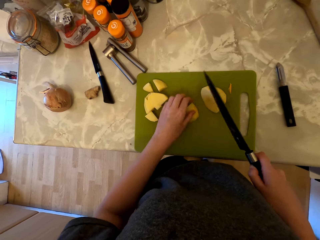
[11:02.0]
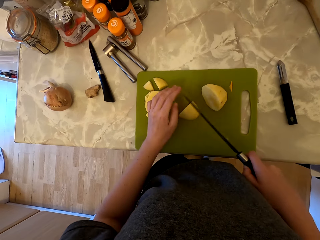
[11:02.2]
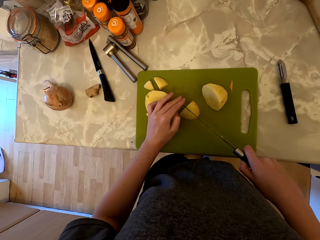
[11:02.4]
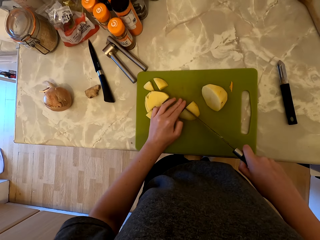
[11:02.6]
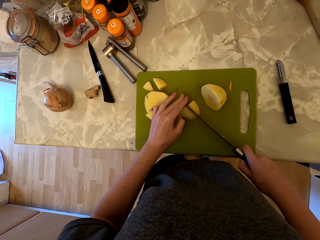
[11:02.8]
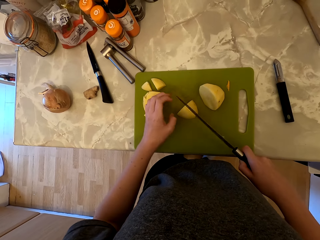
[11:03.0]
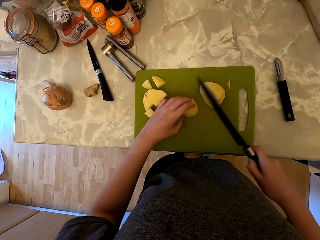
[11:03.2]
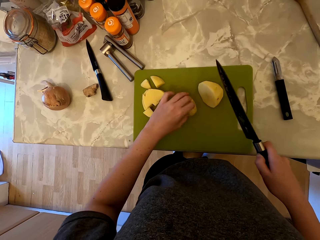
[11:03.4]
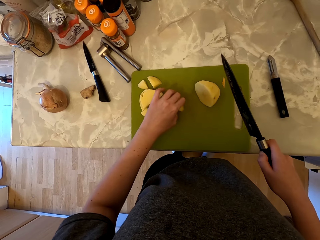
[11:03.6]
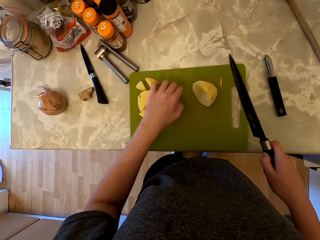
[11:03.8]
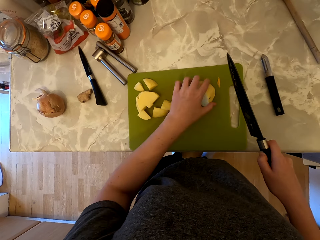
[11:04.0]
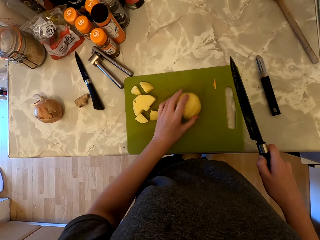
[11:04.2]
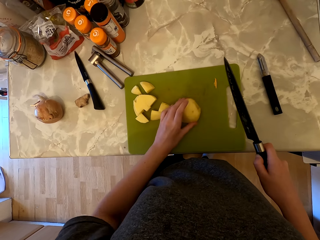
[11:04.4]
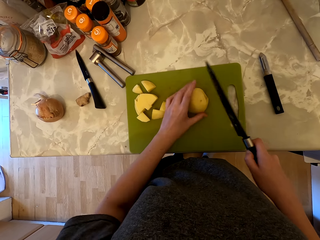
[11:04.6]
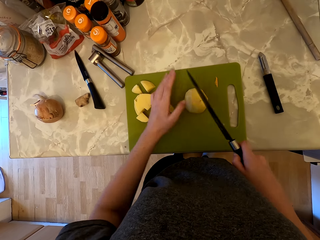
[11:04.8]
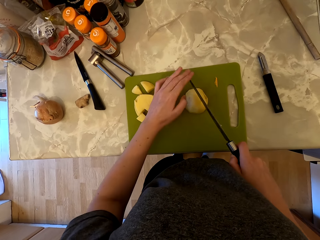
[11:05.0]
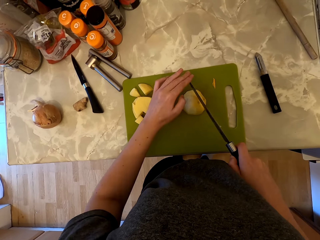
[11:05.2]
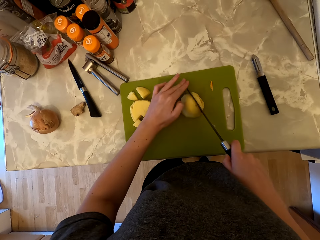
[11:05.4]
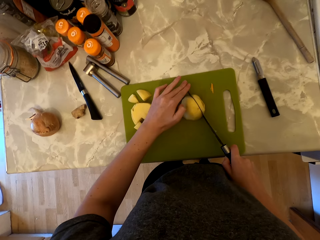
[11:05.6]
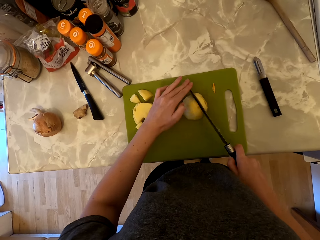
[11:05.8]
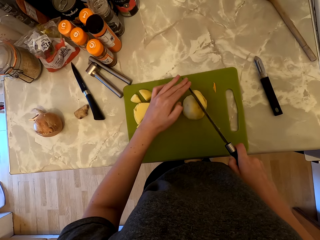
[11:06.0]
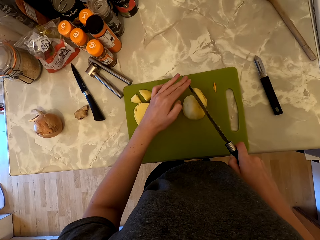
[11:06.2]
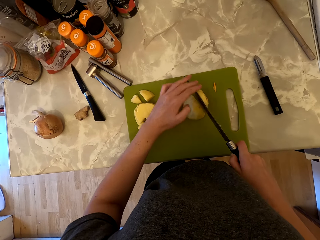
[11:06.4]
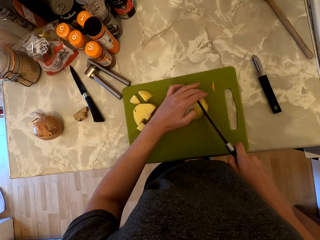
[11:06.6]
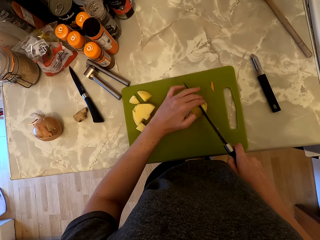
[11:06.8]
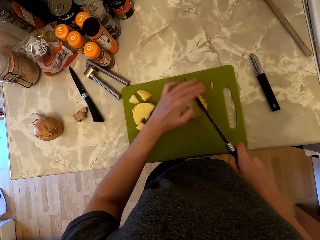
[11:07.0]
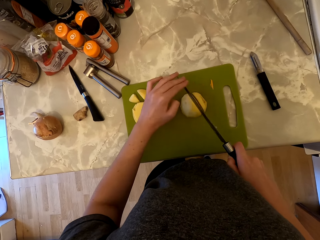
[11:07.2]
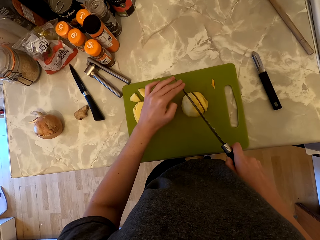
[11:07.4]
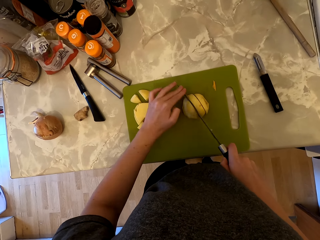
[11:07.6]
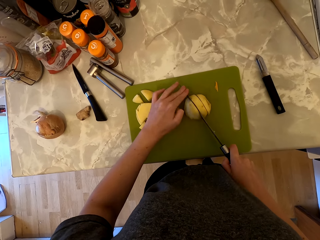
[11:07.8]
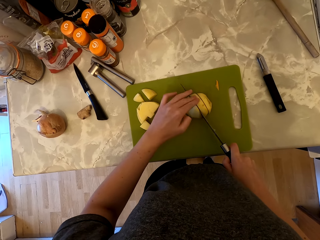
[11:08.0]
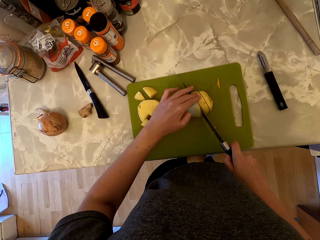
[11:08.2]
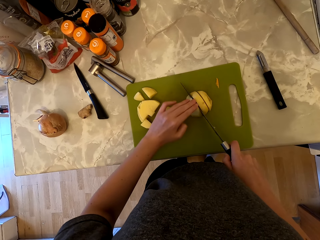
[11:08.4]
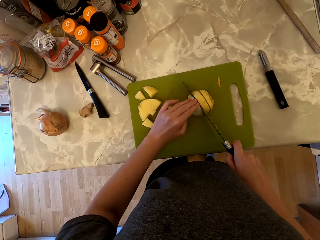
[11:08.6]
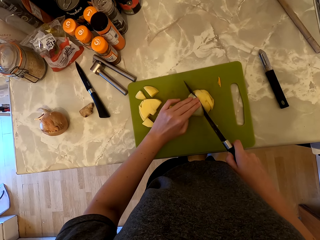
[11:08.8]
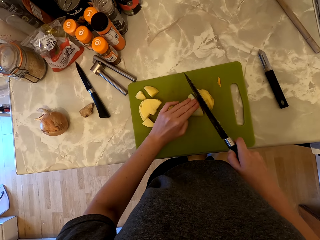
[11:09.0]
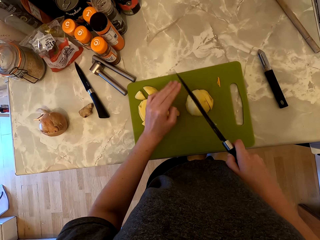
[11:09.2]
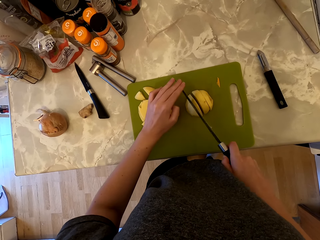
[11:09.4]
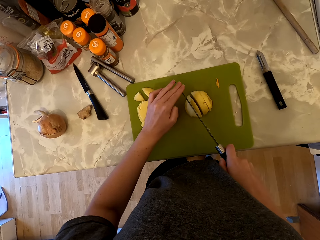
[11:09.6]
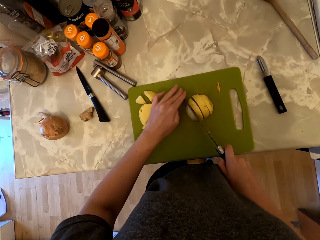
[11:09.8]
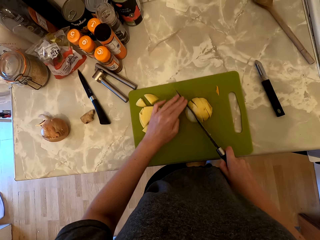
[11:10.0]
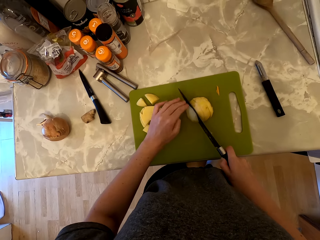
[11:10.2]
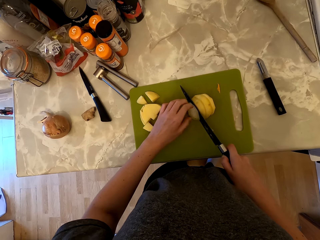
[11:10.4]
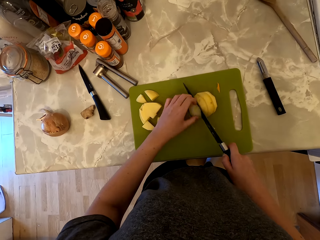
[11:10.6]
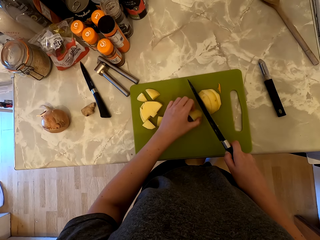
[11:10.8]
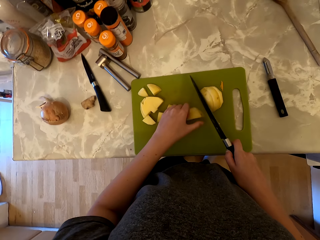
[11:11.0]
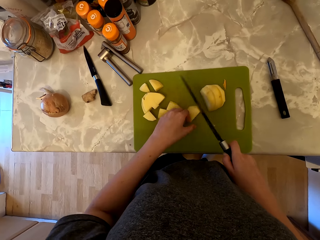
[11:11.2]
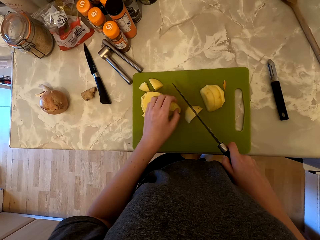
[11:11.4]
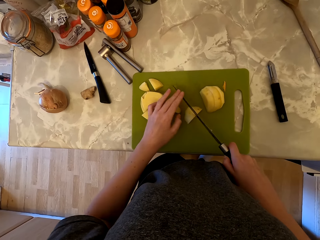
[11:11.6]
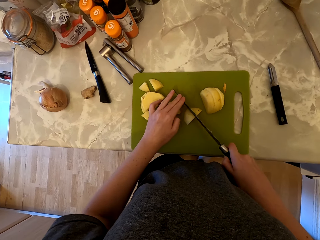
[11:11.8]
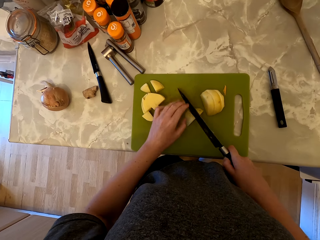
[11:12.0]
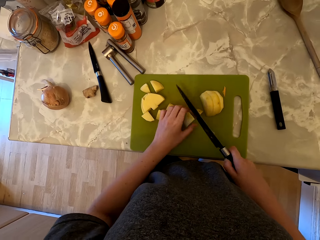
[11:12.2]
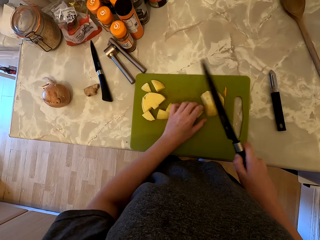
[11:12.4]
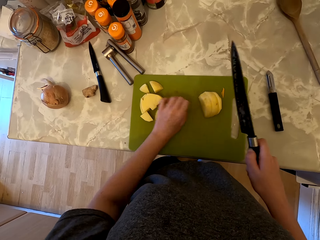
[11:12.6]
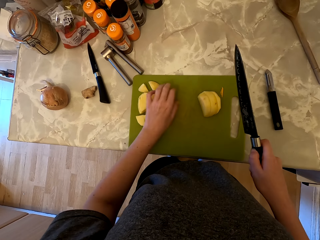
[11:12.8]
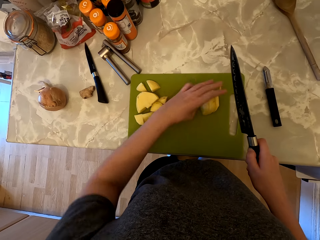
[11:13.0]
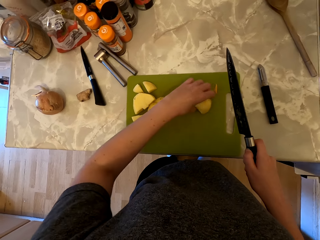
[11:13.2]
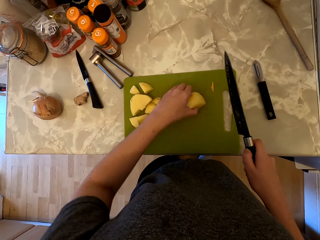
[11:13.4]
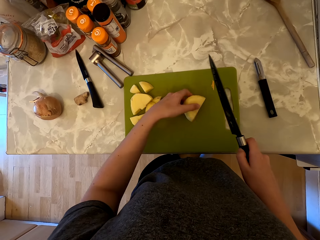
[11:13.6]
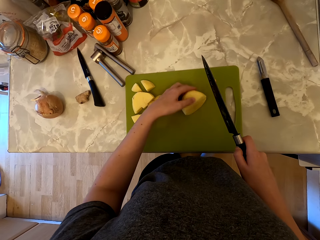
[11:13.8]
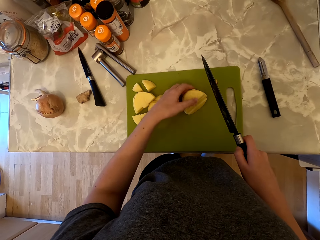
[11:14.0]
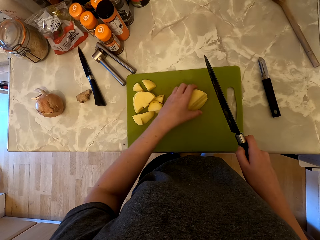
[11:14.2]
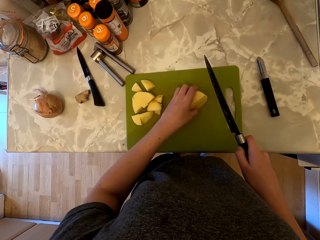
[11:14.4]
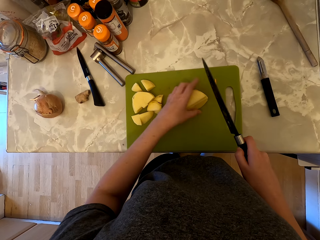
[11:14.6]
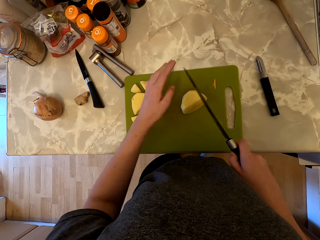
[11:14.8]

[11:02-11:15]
The camera wearer picks the pieces of potato. They hold the knife with both hands and cut the potato into two. They pick the half piece of potato. They hold the knife with both hands and cut the potato into pieces. They hold the knife with both hands and cut the potato into two. They set aside the pieces of potato and pick the pieces of potato.

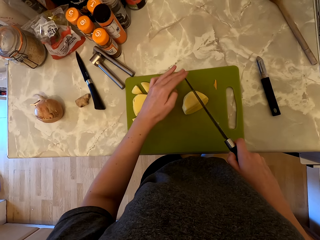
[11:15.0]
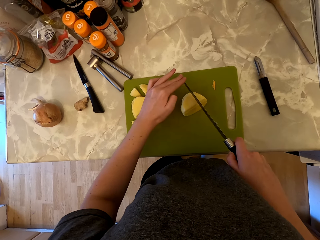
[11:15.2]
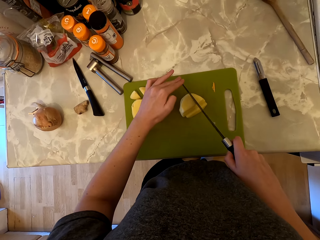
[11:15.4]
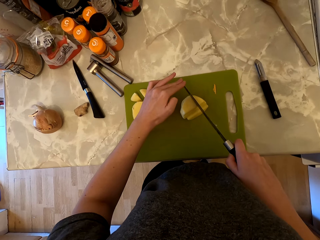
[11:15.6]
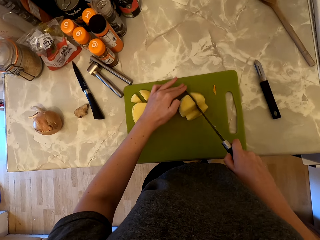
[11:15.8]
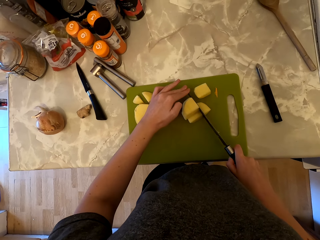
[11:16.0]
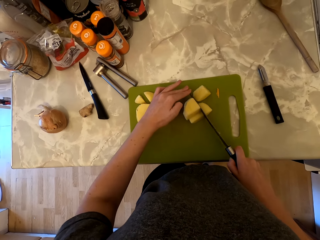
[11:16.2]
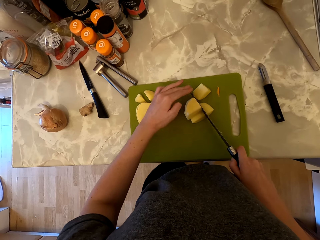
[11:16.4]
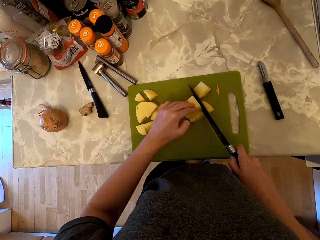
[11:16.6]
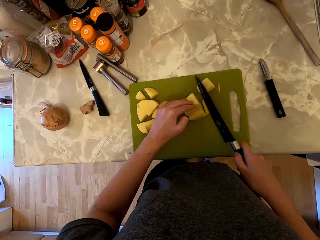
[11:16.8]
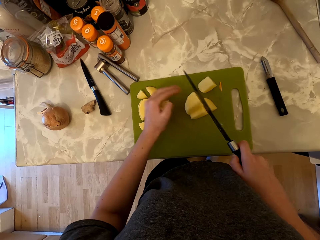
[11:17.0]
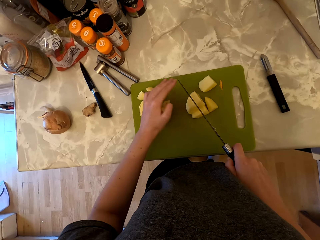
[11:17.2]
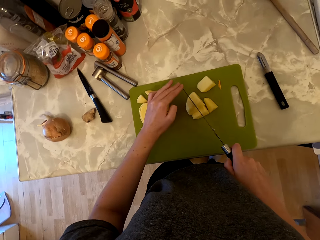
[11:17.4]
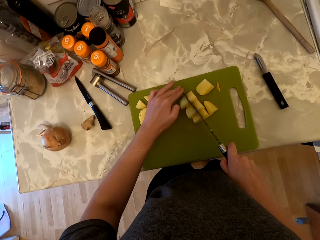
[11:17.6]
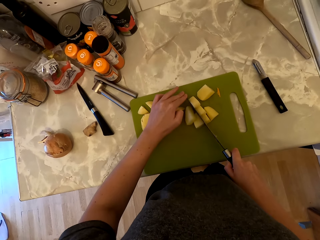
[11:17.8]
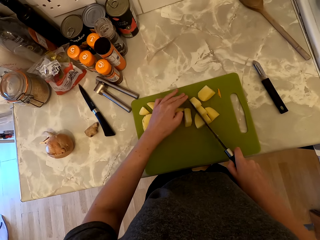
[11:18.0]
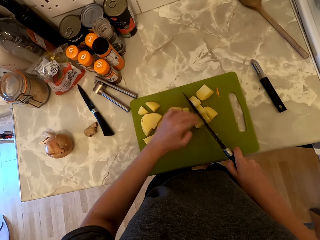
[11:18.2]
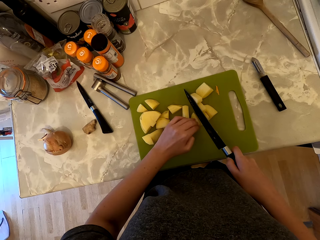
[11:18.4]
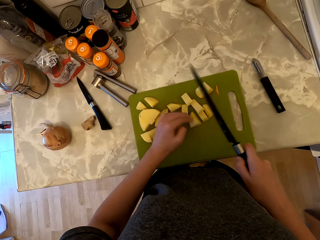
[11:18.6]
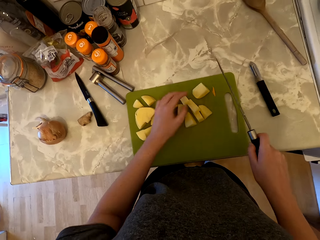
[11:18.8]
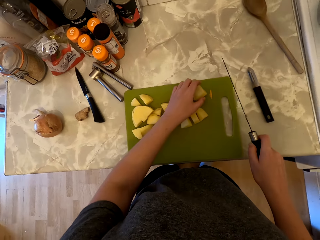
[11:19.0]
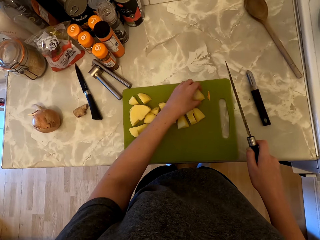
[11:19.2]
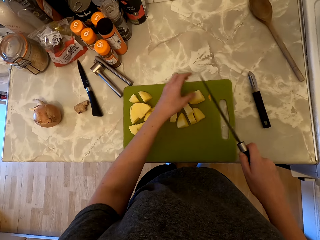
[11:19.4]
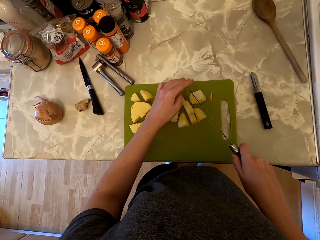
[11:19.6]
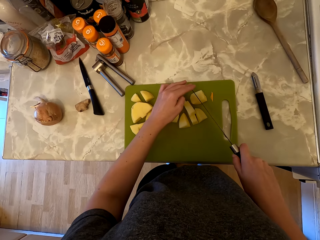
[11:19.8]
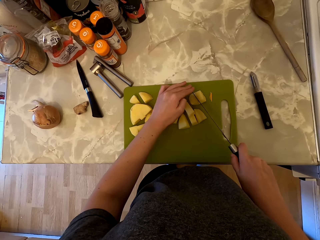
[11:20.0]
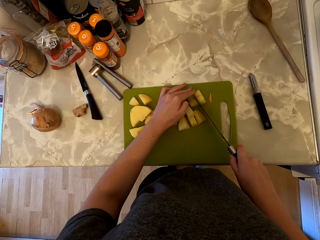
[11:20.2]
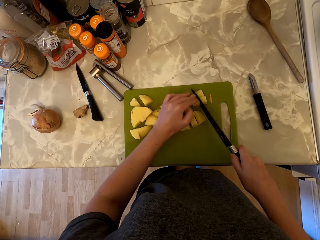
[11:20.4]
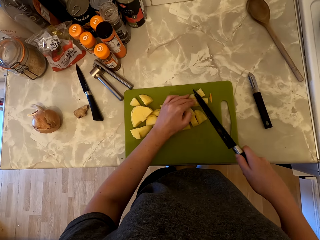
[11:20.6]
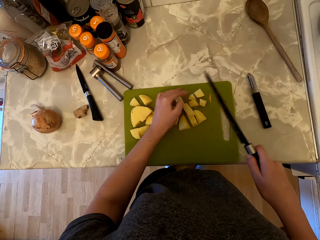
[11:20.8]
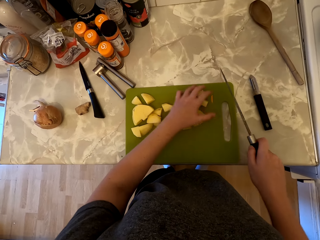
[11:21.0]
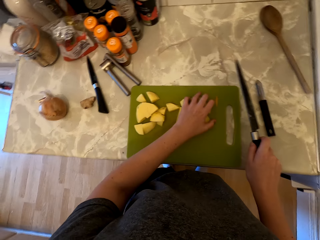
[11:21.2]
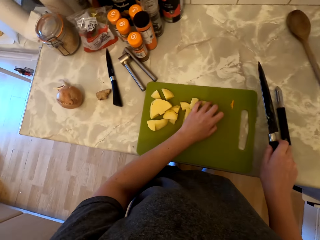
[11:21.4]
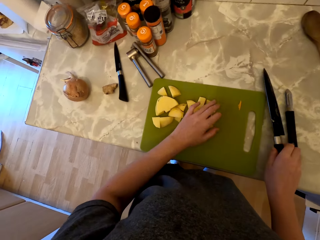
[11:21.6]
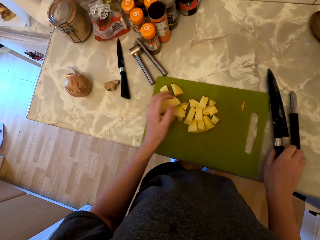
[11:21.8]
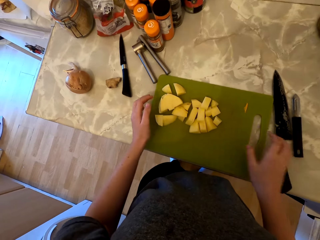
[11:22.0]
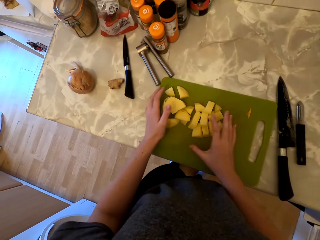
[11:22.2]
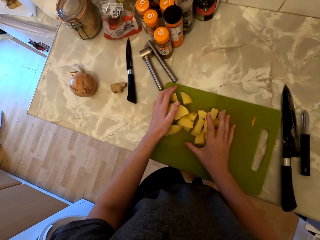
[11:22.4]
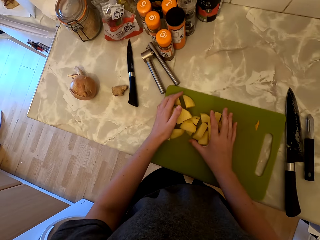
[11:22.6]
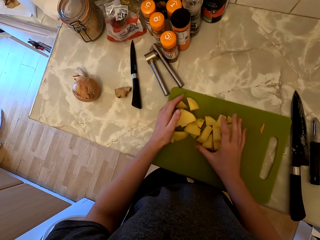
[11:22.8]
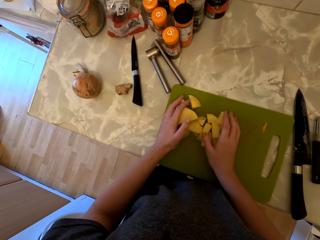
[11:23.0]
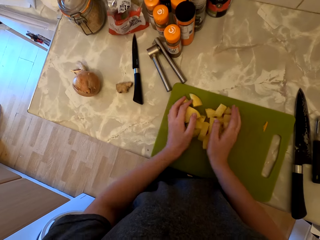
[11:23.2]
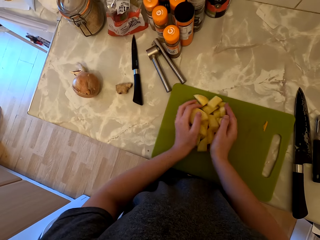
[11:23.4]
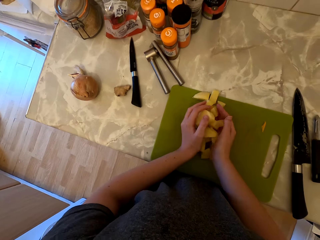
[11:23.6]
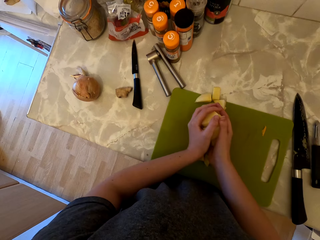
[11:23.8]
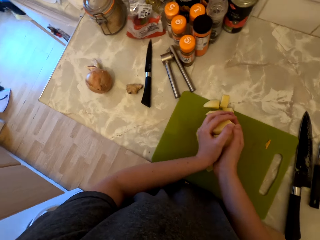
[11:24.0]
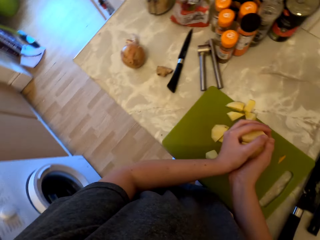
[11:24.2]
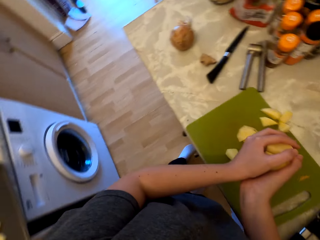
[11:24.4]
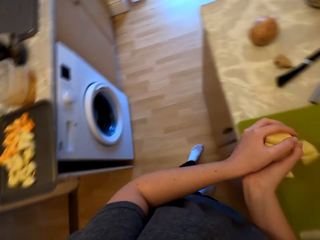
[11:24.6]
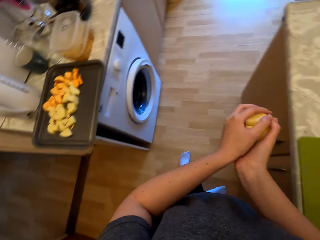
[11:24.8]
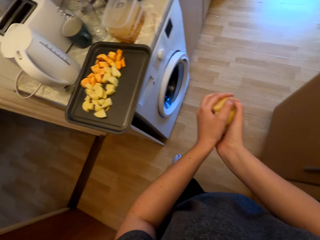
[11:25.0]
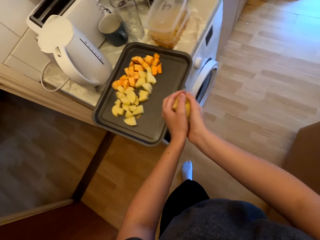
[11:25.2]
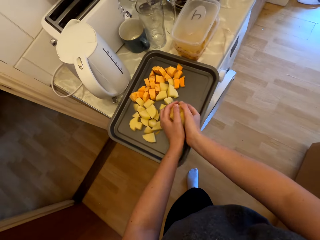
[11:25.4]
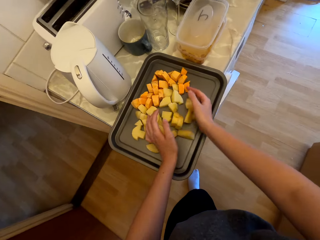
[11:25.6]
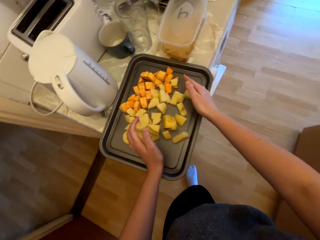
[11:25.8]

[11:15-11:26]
The camera wearer holds the knife with both hands and cuts the potato into pieces. She holds the knife with both hands and cuts the potato into pieces. She sets aside the pieces of potato. She places the knife on the countertop. She picks the pieces of potatoes from the chopping board with her hands. She walks to where the tray is and places the pieces of potatoes in the tray.
